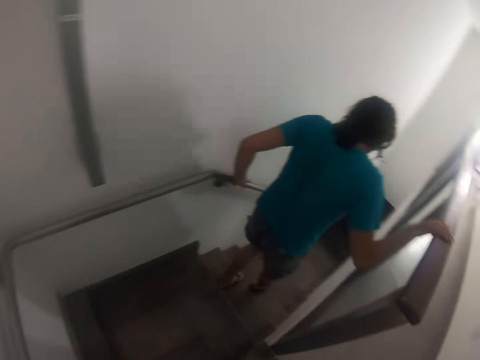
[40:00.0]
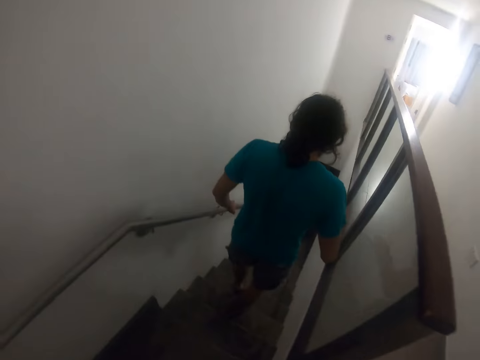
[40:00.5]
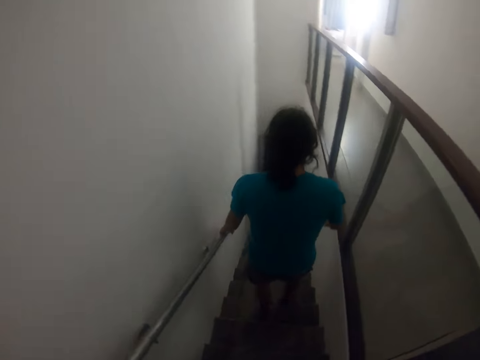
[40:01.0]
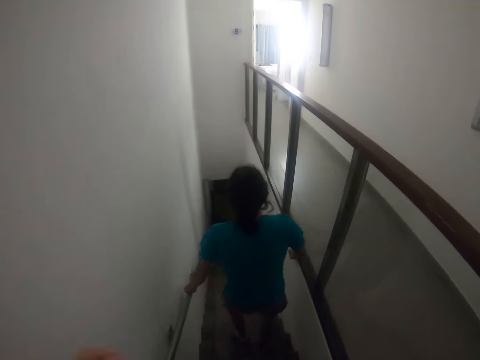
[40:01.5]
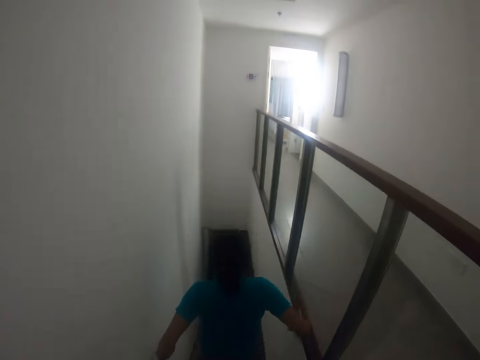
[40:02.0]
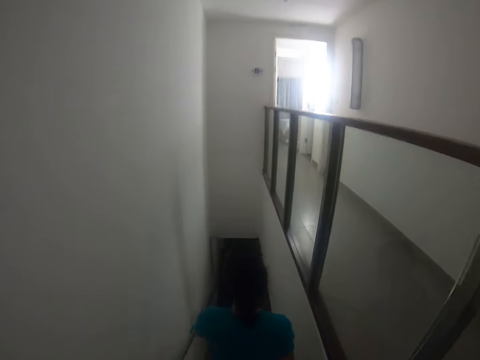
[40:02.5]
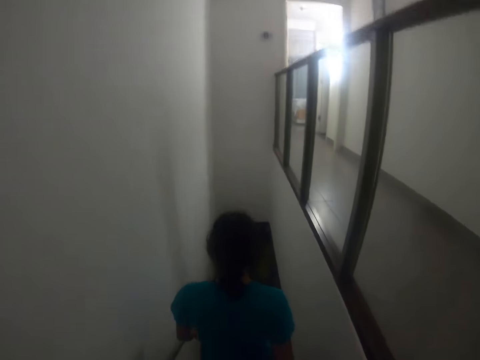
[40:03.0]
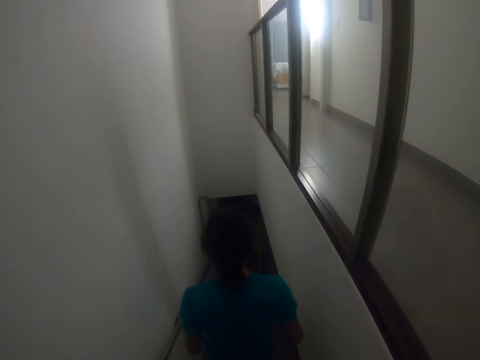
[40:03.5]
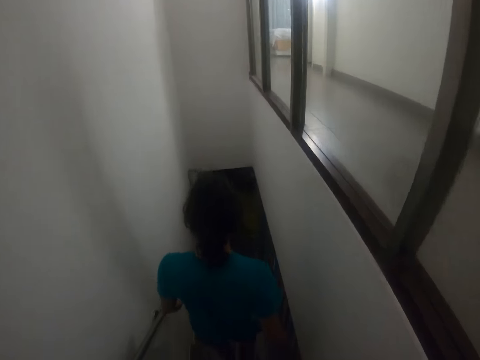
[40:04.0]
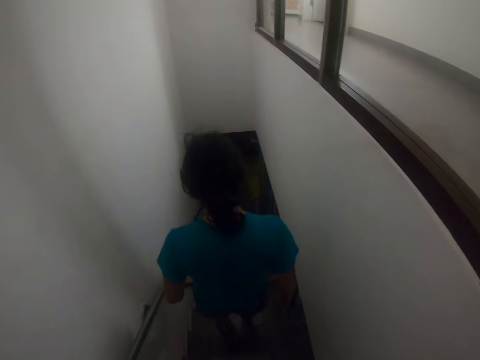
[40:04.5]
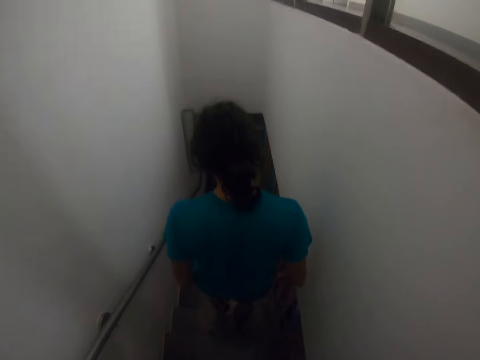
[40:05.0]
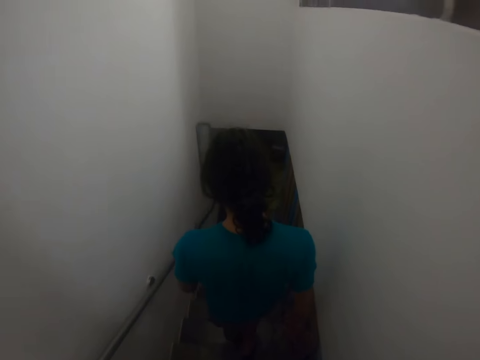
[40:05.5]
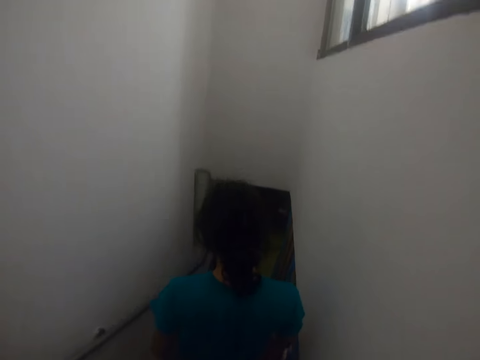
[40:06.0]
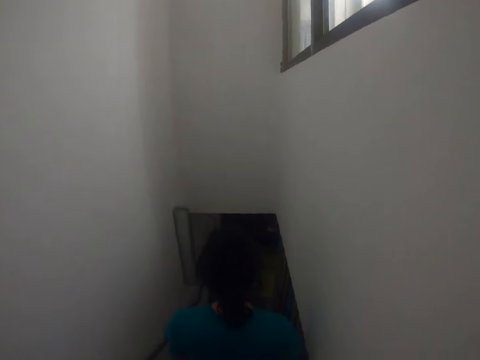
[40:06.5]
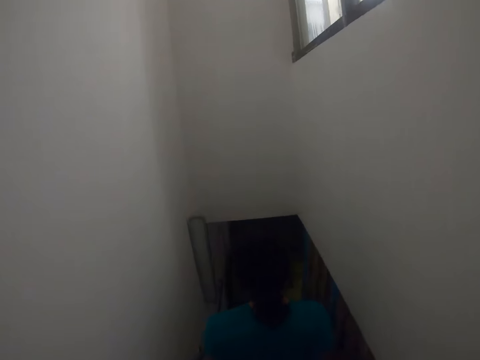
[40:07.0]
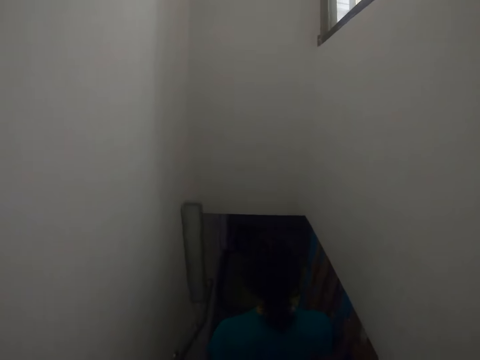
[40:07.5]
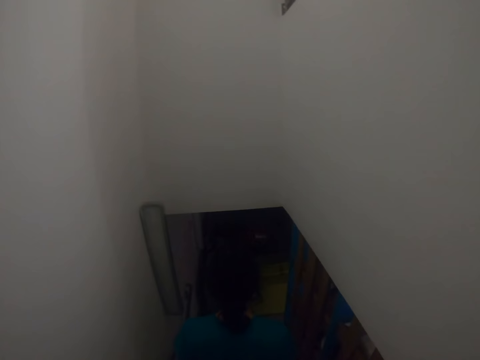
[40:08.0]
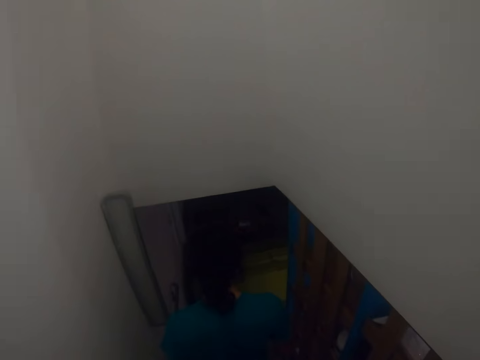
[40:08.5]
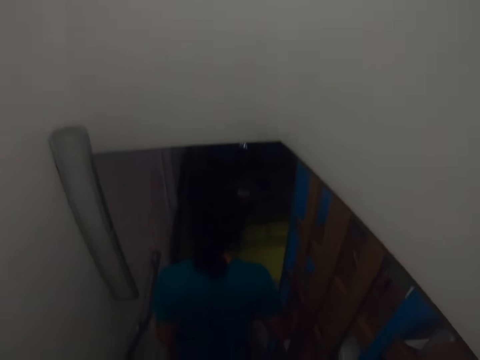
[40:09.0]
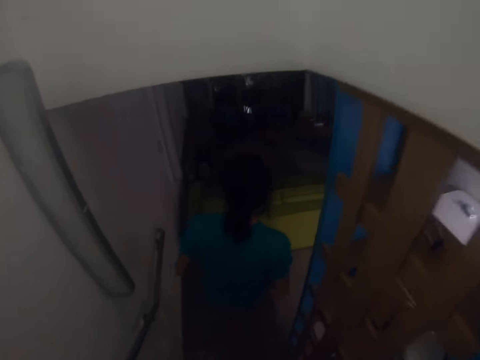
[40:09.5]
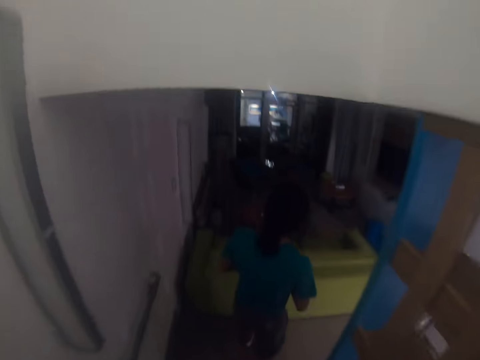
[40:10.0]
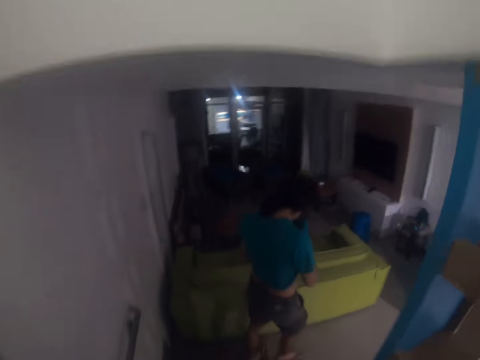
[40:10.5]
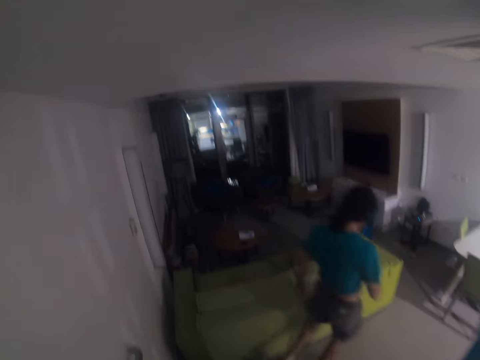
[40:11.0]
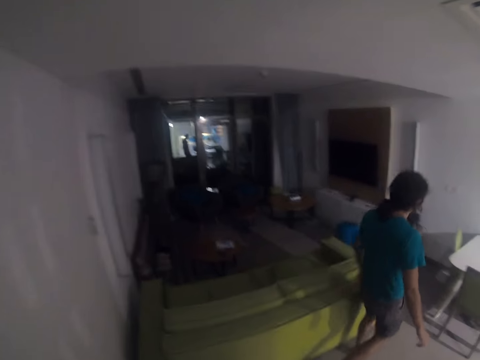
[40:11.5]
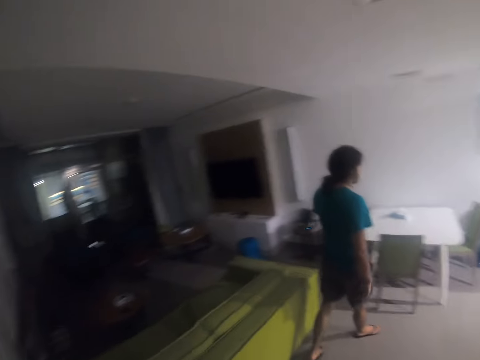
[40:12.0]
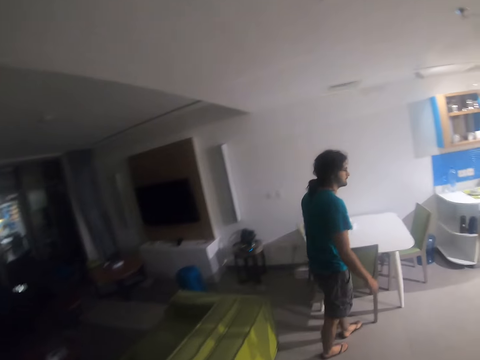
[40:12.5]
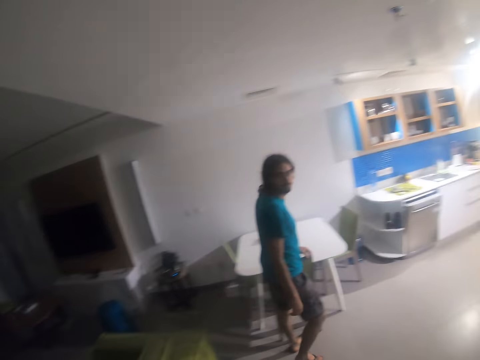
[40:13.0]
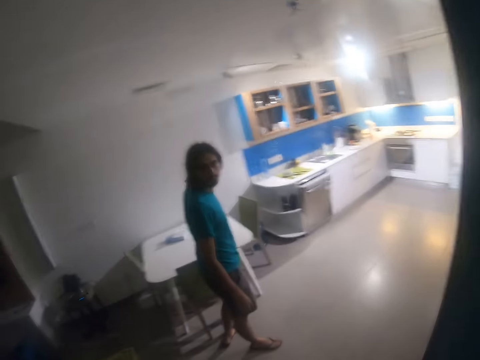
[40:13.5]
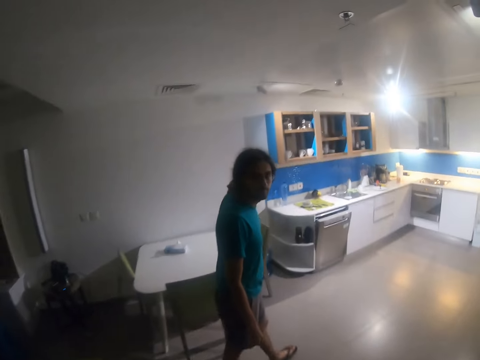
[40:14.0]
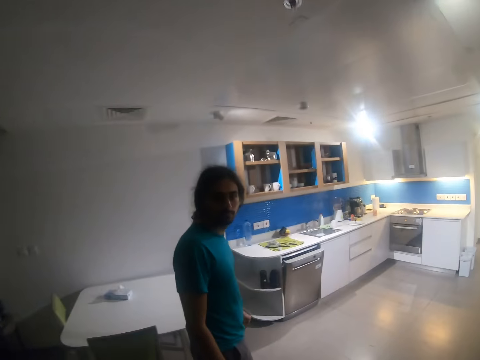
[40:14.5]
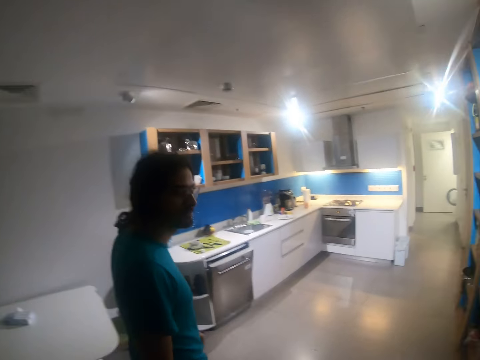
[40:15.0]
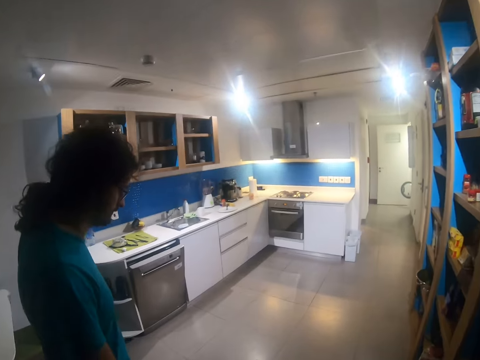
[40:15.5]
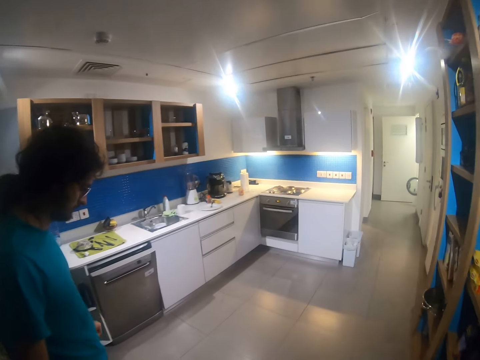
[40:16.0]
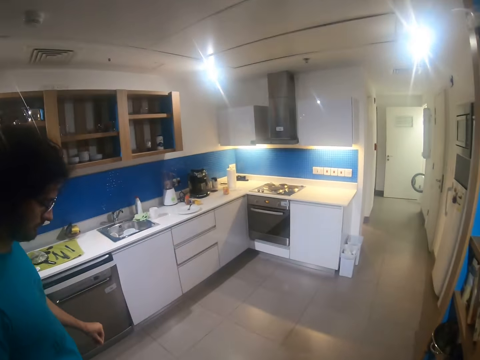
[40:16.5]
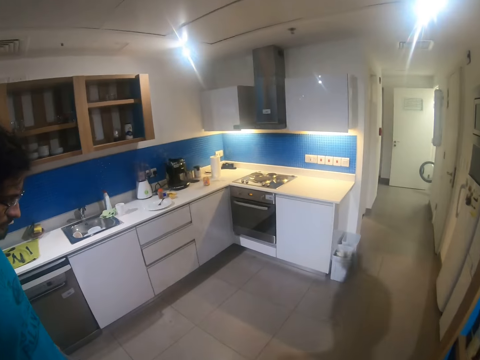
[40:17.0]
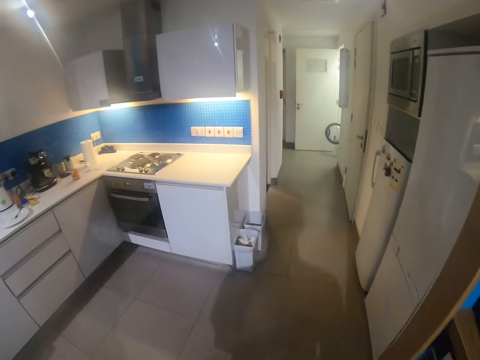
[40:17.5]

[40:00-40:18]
The camera wearer climbs down the stairs. They move around in a building. They walk in the house. A man looks around.

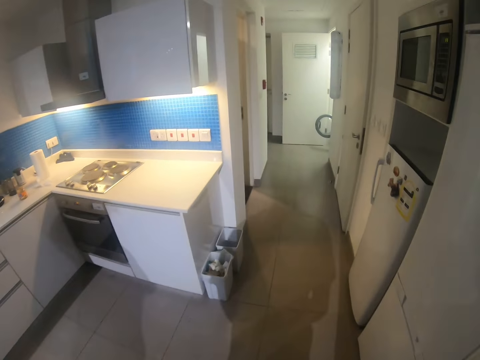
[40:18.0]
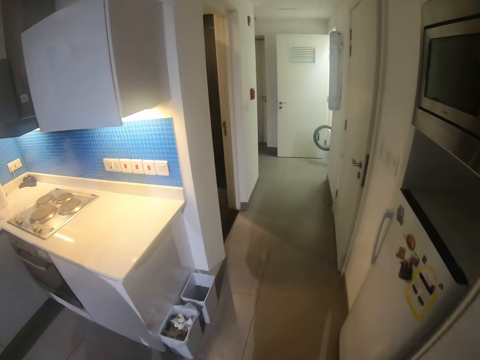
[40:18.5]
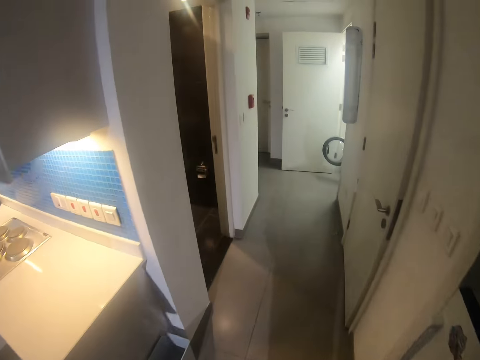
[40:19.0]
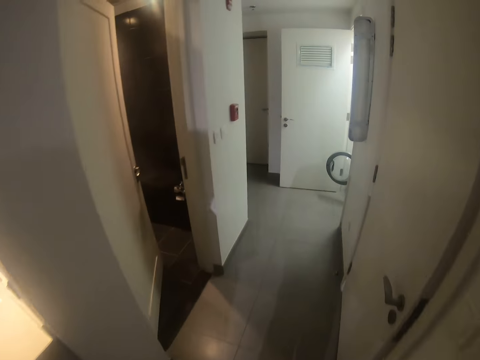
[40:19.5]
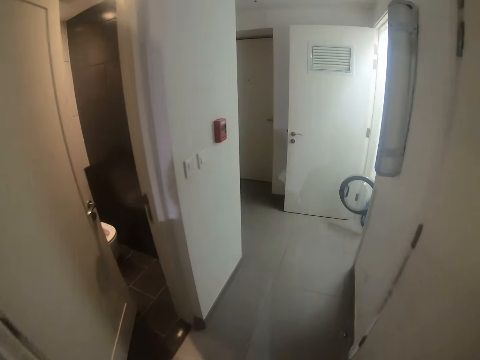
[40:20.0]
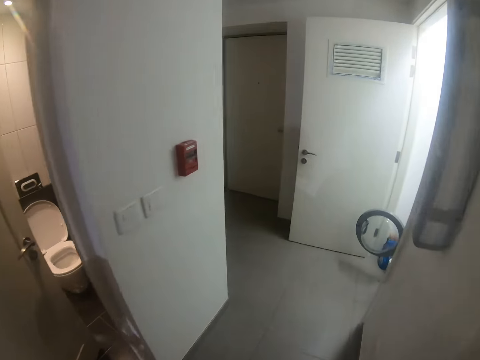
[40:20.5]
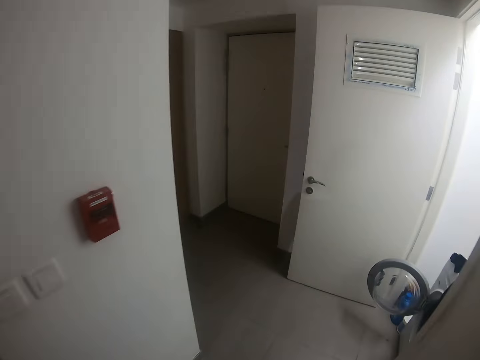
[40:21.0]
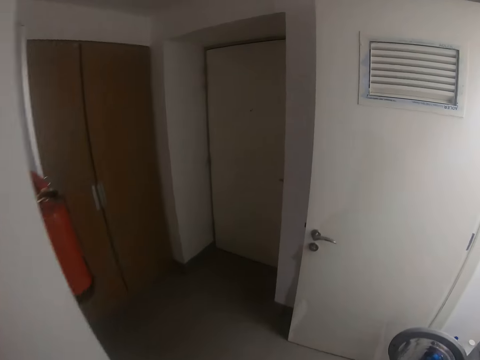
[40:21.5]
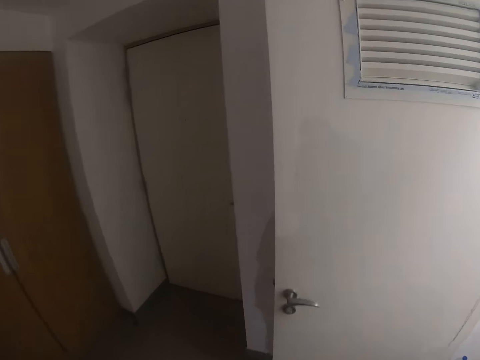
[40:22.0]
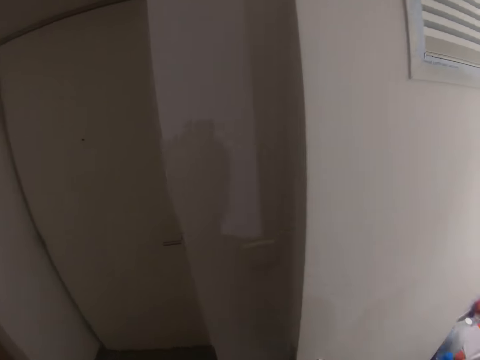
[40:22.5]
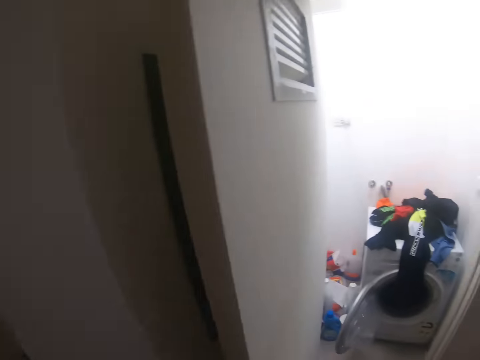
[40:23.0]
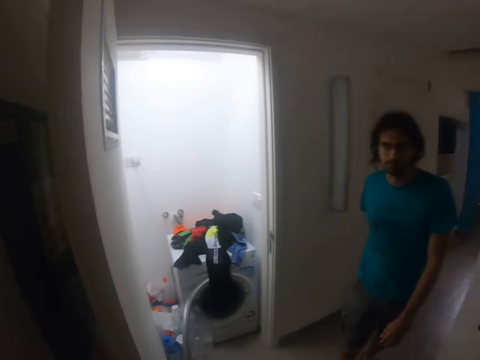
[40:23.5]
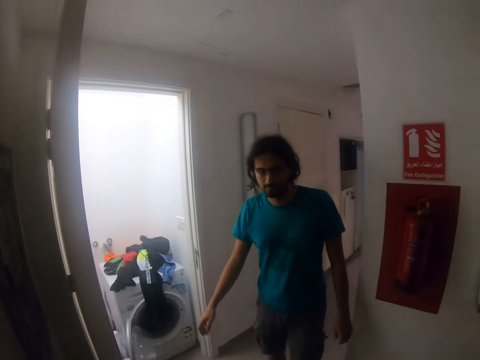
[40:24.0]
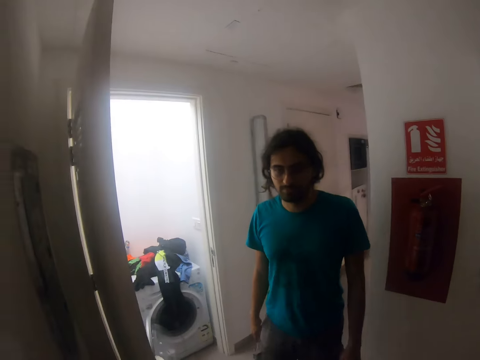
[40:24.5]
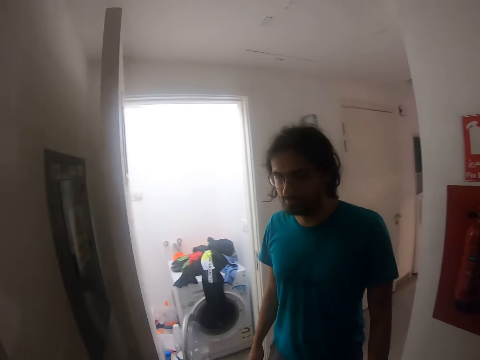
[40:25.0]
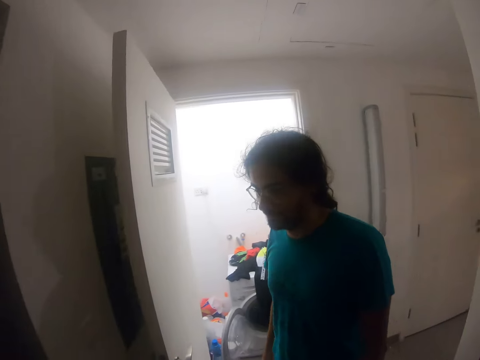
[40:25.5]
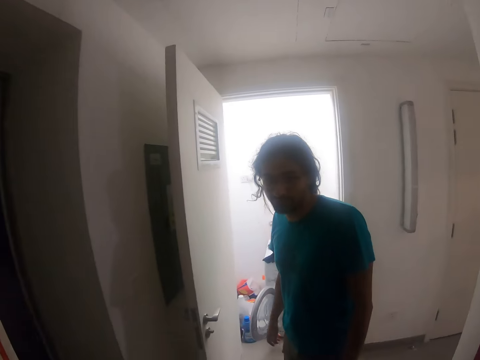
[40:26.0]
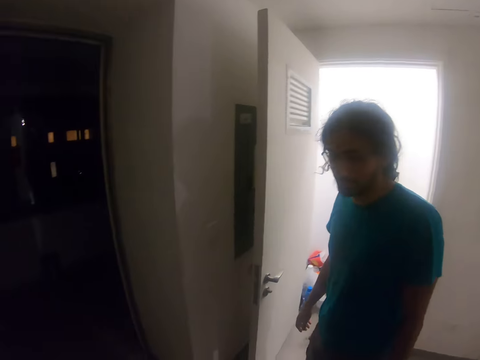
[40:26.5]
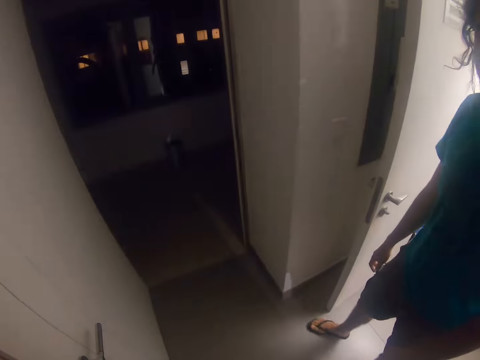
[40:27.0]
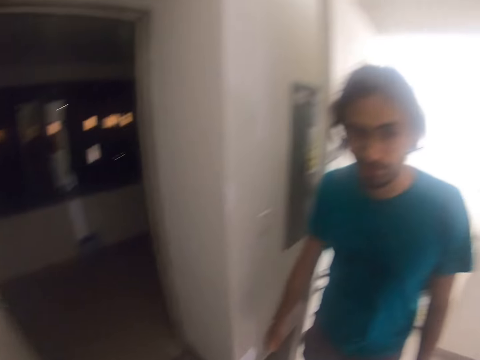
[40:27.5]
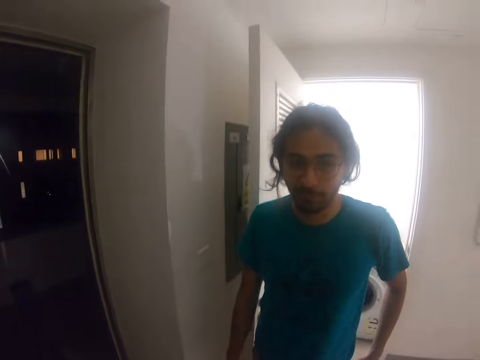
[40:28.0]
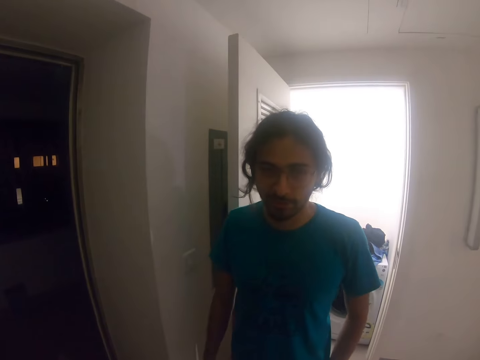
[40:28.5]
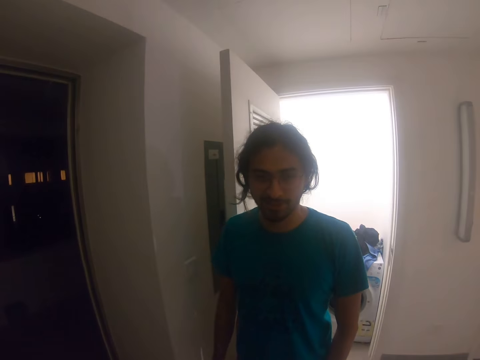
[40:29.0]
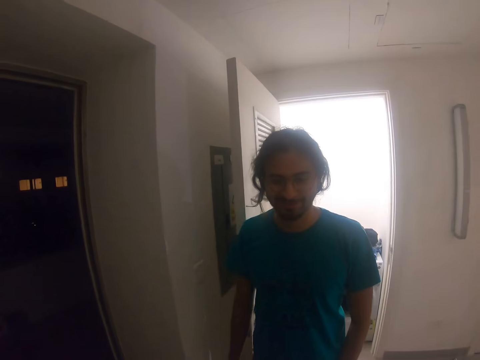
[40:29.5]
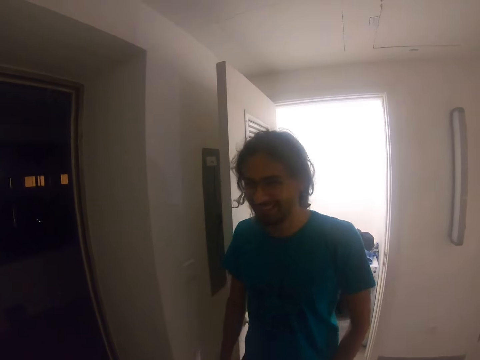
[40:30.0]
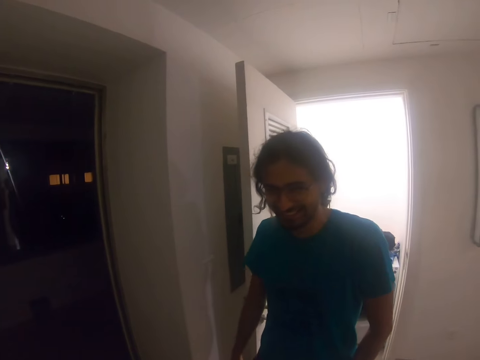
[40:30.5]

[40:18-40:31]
The camera wearer walks in a room. A man moves around the room. The camera wearer opens the door. They interact with the man.
